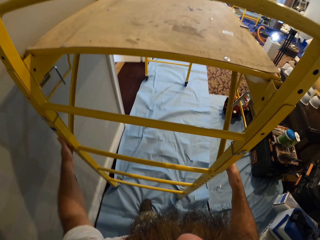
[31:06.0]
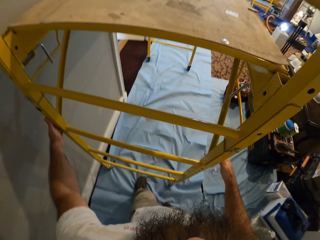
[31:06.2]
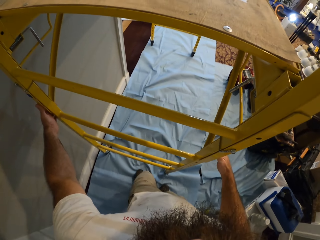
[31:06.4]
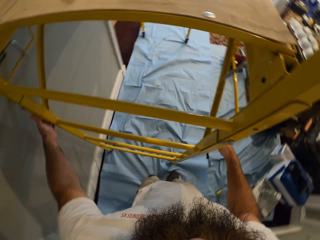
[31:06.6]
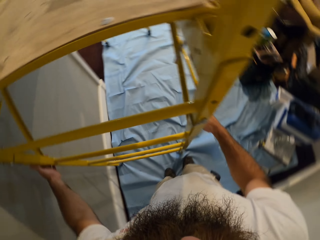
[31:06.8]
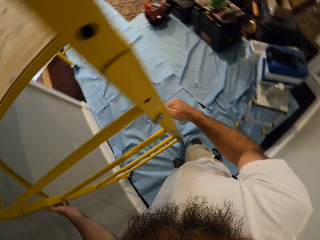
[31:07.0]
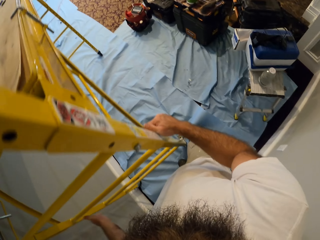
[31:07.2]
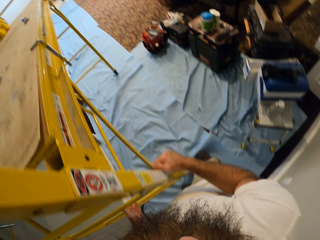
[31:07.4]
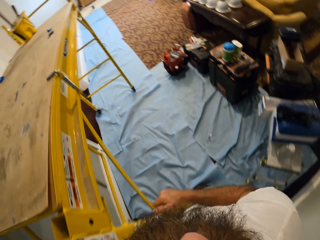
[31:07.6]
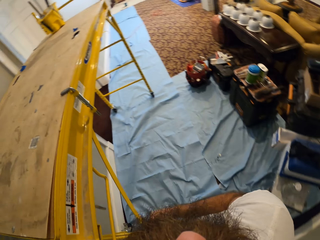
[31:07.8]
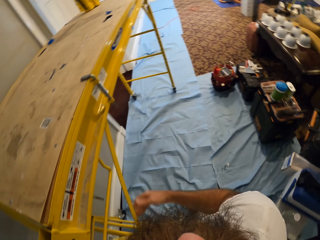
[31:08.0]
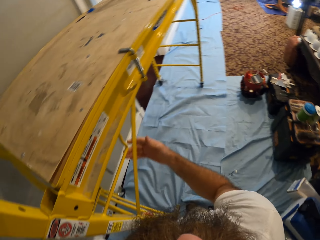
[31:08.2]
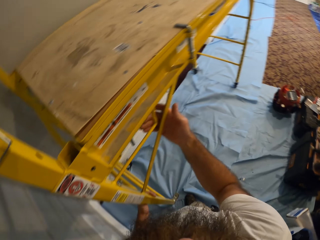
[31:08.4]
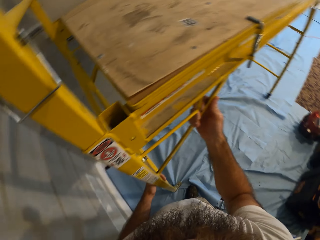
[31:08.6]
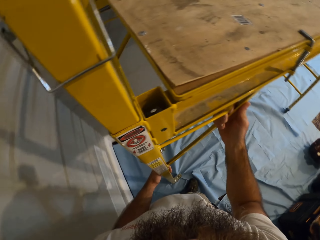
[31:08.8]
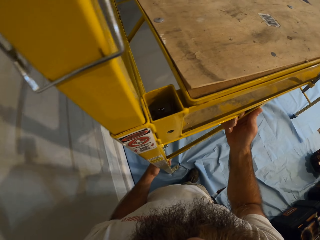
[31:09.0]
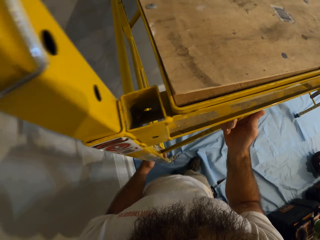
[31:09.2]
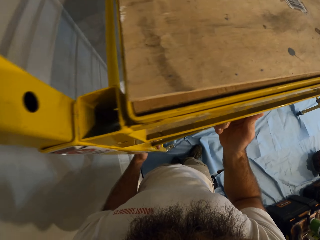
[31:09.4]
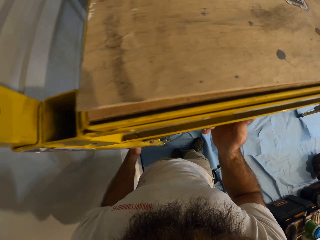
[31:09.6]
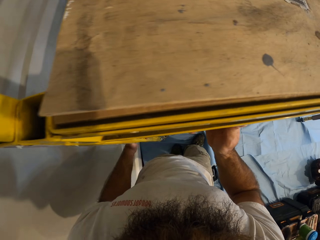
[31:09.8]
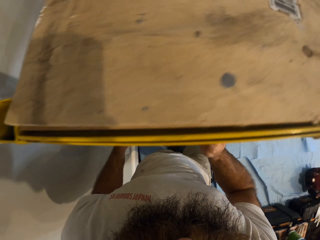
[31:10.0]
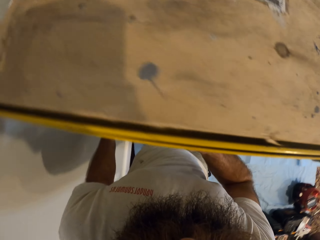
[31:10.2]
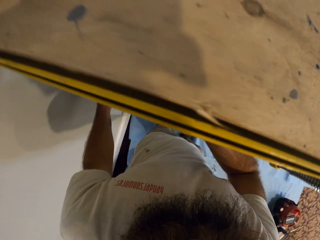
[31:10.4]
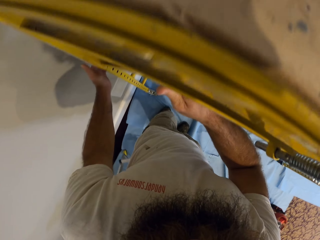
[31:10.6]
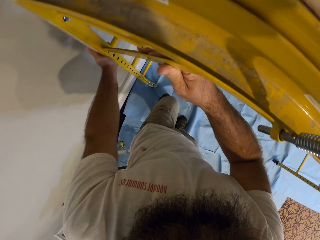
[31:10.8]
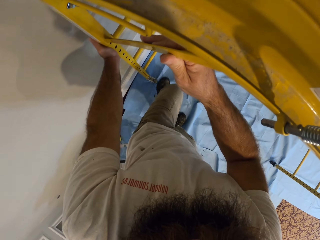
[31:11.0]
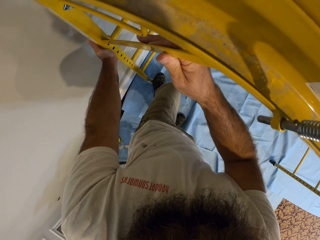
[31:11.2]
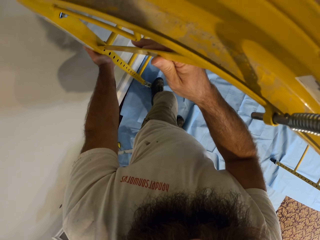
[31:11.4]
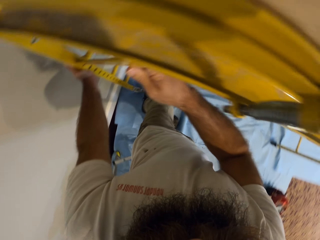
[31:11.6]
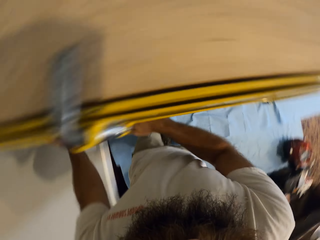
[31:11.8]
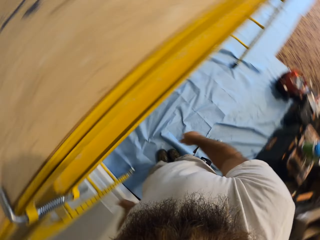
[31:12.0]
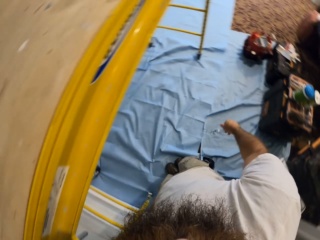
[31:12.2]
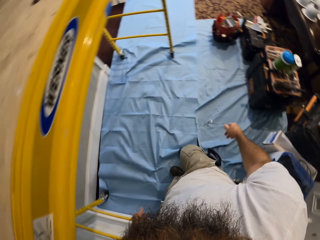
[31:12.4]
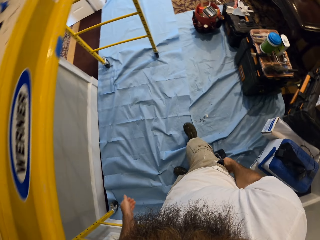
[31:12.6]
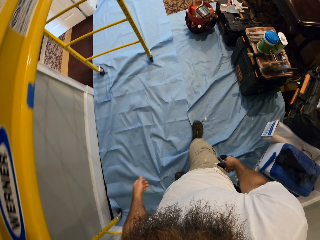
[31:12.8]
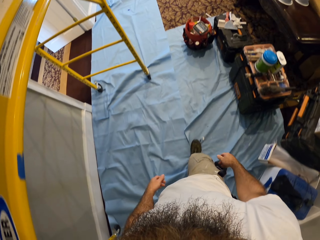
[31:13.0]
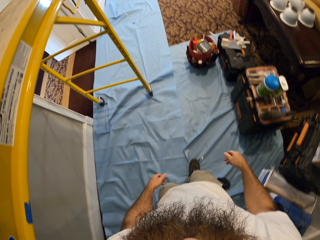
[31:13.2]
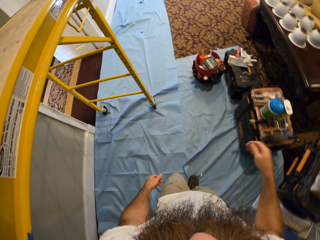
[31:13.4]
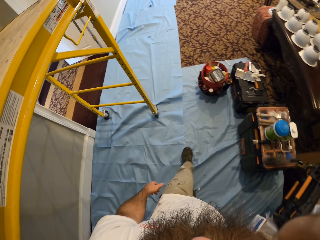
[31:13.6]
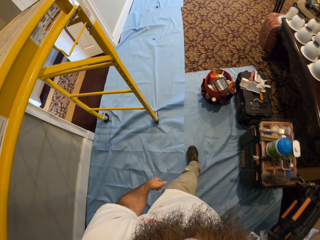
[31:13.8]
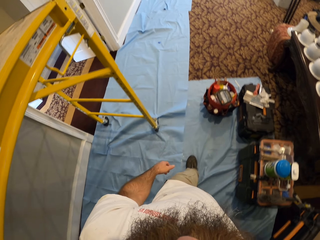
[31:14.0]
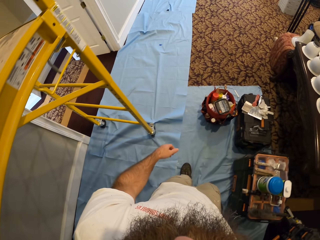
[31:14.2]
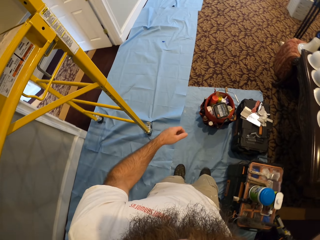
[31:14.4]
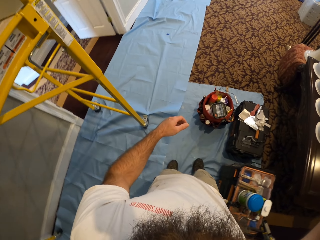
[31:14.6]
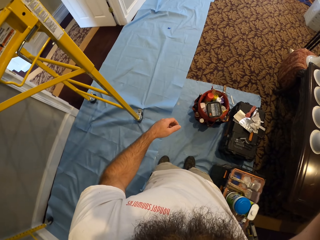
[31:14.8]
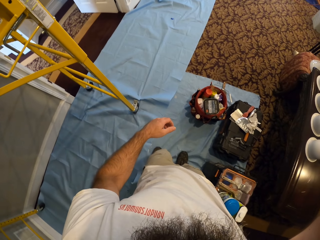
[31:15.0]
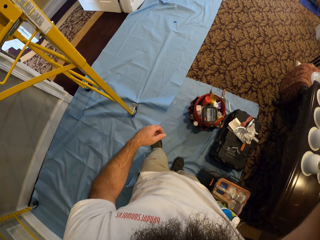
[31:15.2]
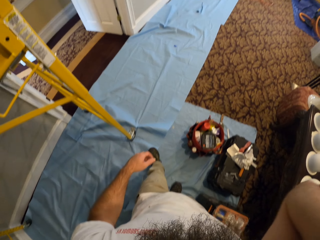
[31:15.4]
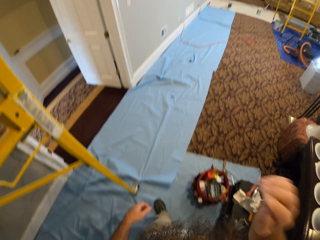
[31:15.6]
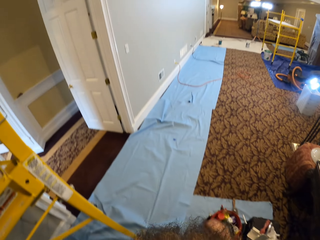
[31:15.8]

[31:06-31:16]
The camera wearer adjusts the scaffold's base lift with his left foot.

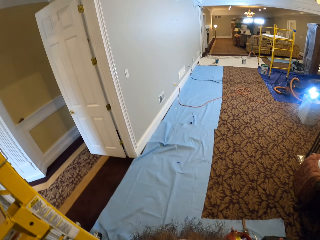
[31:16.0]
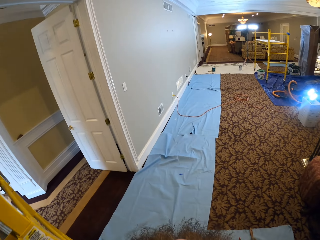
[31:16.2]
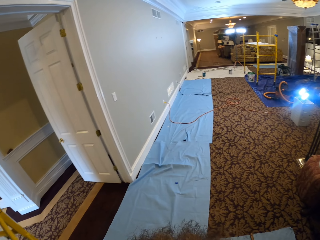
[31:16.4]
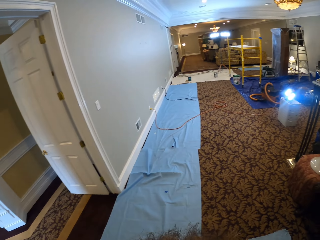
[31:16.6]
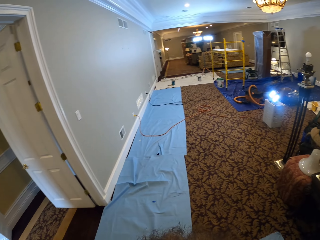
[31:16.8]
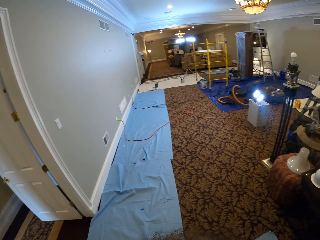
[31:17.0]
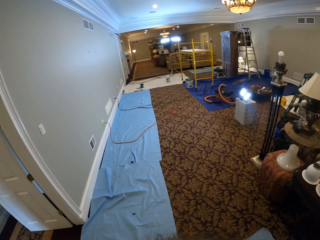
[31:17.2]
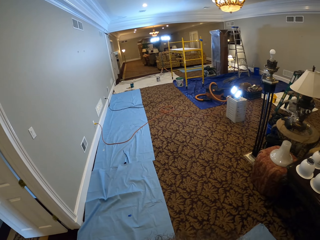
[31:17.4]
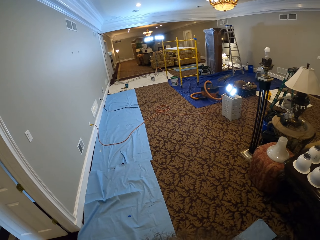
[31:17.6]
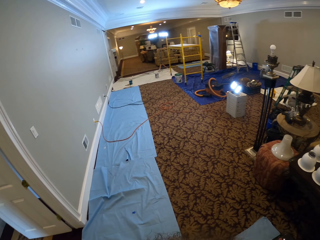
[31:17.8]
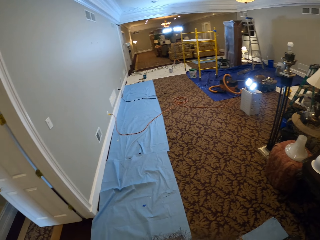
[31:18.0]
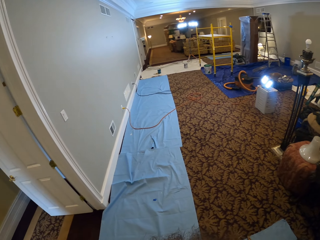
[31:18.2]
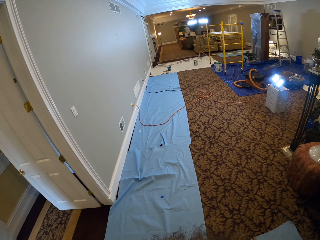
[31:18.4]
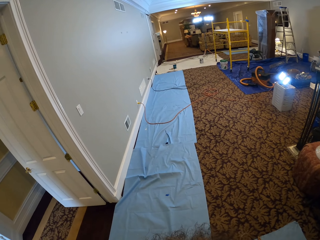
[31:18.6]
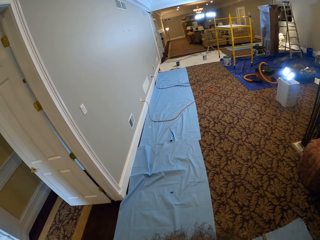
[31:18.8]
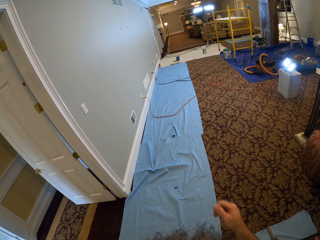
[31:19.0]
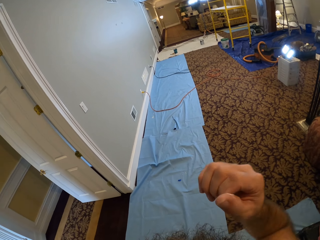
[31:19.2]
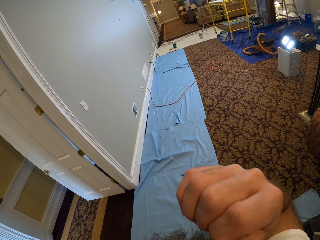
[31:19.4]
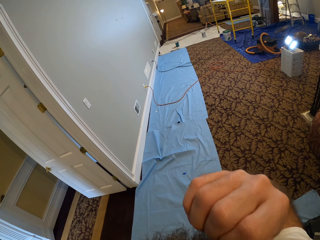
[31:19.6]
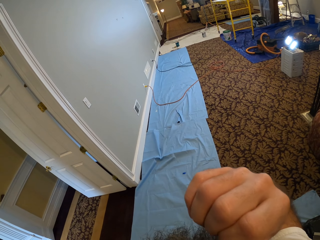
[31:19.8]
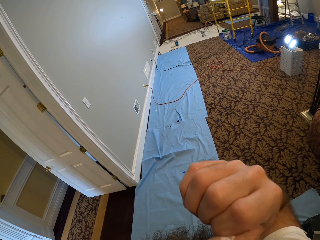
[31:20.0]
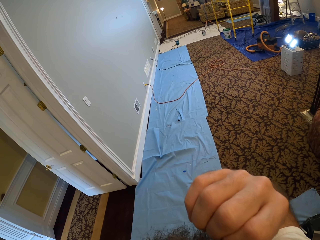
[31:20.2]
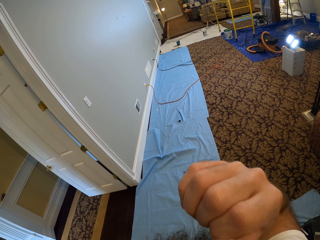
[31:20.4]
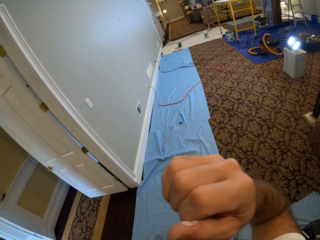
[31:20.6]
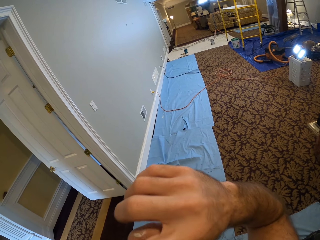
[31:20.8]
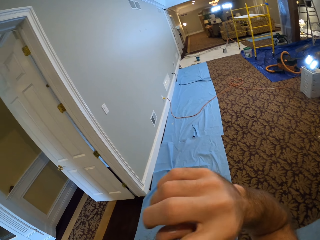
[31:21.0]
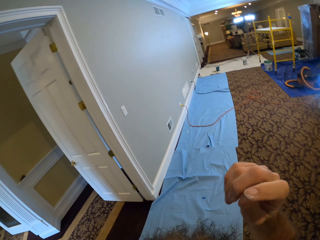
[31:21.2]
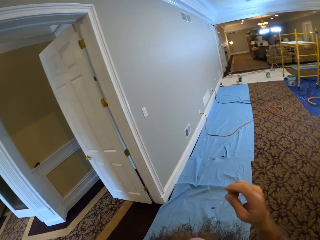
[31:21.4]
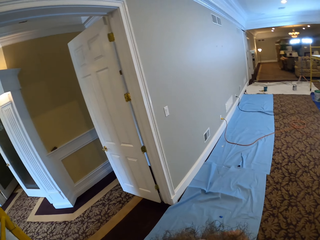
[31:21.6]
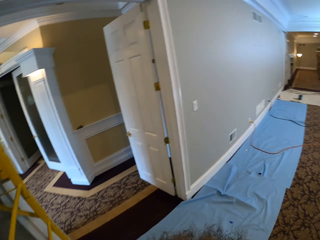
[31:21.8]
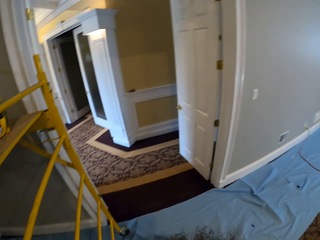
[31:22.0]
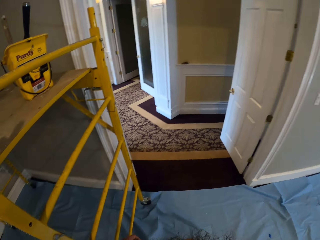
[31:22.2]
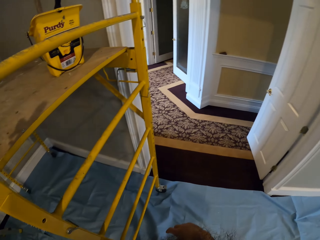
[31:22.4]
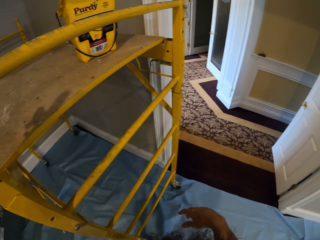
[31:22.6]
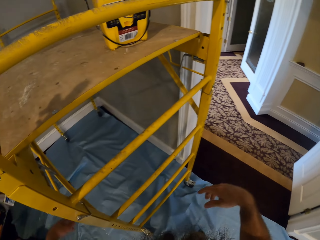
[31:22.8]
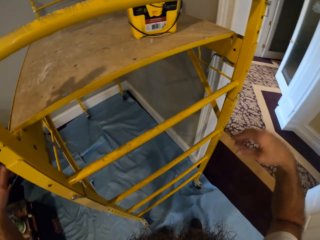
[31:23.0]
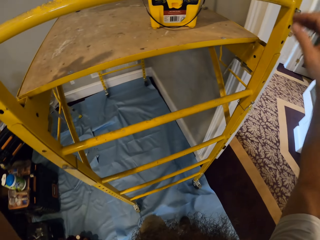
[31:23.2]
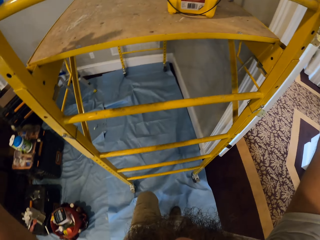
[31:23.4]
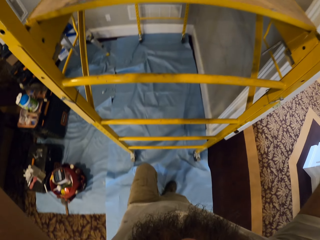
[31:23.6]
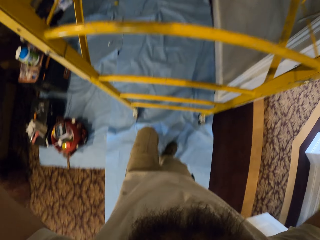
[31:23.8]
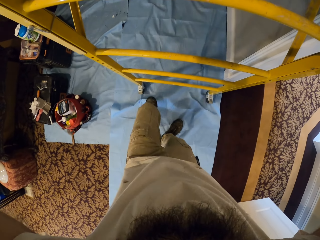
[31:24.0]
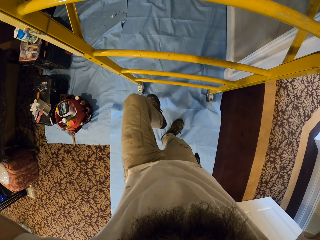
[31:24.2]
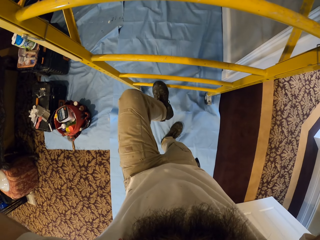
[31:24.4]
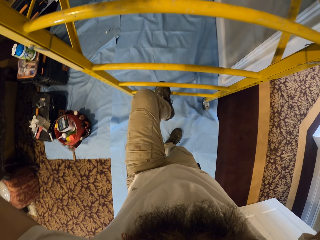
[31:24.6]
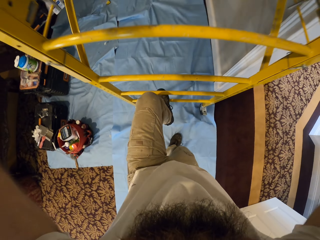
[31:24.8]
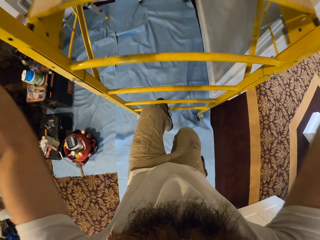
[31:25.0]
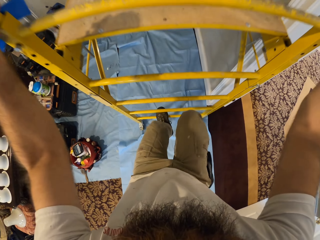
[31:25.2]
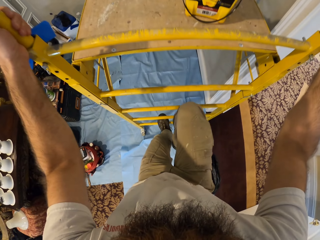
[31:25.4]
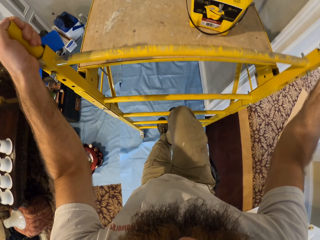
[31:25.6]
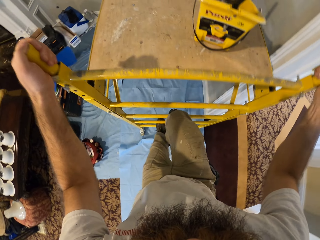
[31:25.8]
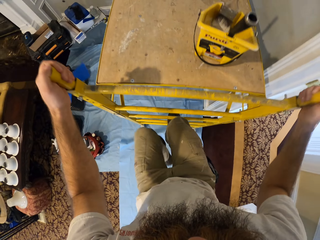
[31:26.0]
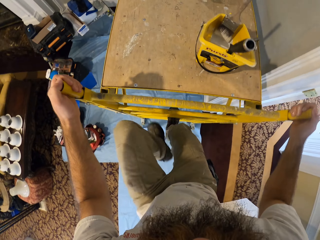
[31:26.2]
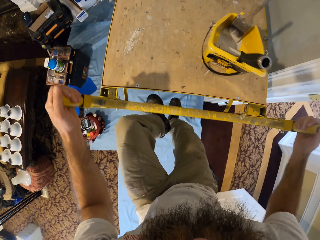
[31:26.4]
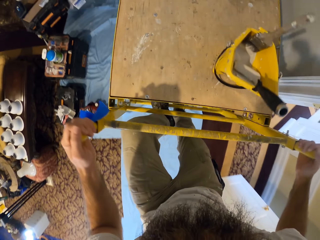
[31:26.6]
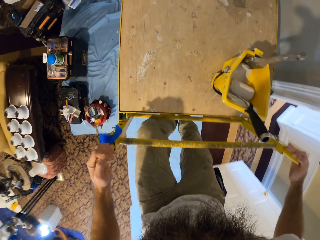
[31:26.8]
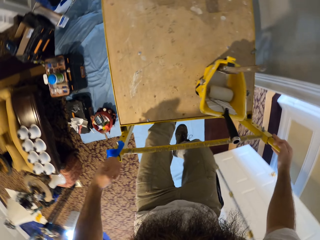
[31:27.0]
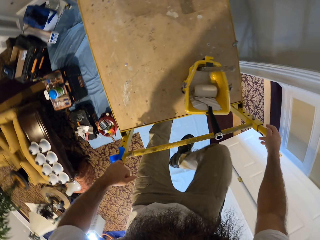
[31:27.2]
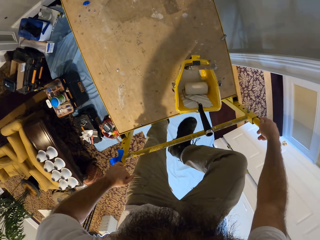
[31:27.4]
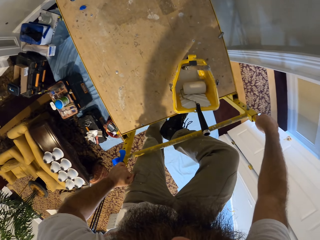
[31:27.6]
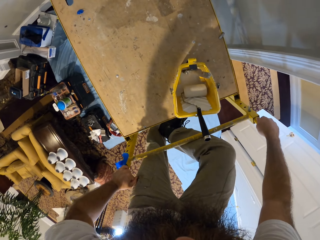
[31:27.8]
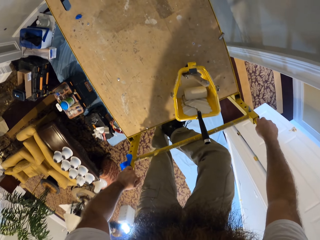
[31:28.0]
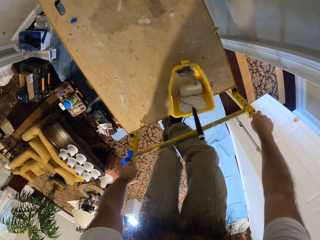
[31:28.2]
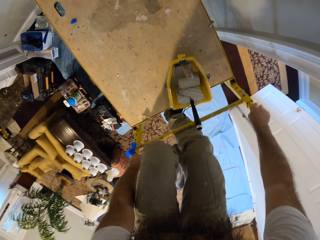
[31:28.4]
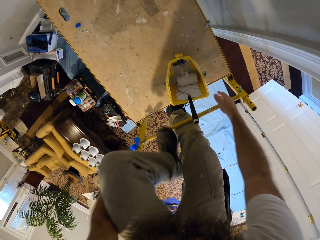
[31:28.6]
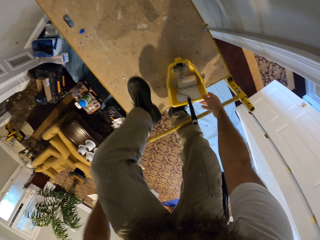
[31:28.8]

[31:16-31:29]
The camera wearer looks around. He touches his face with his right hand. He climbs the scaffold's ladder. He holds the scaffold's ladder with both hands.
